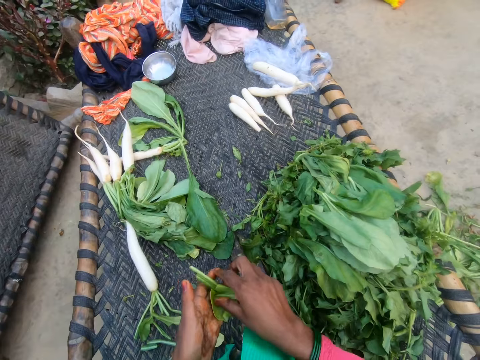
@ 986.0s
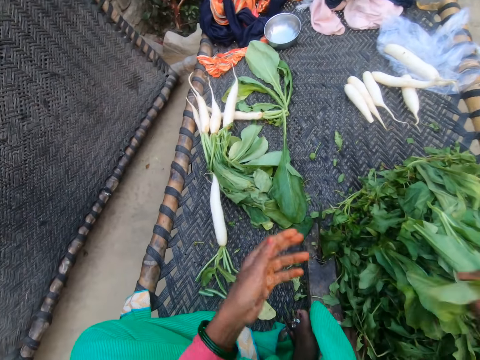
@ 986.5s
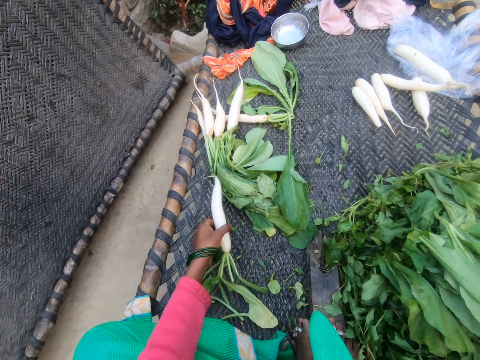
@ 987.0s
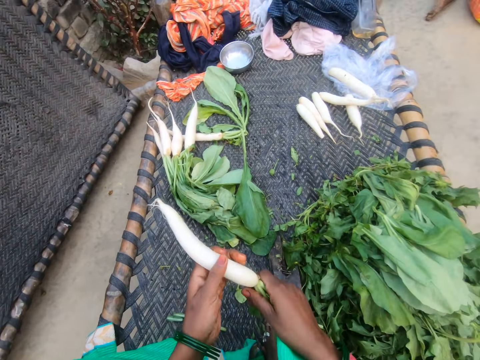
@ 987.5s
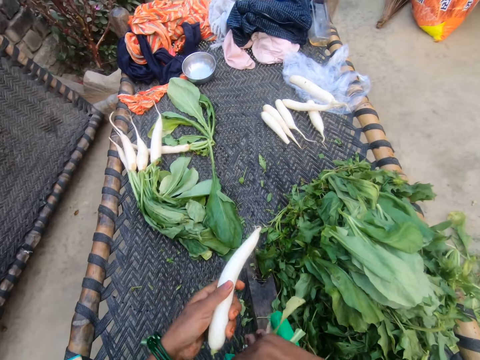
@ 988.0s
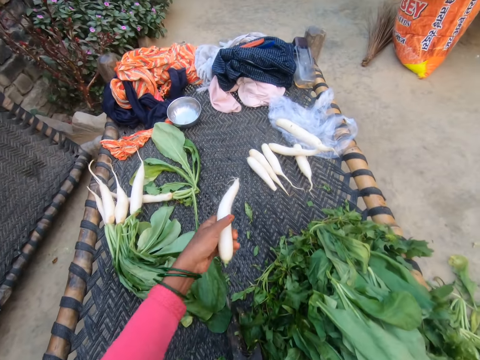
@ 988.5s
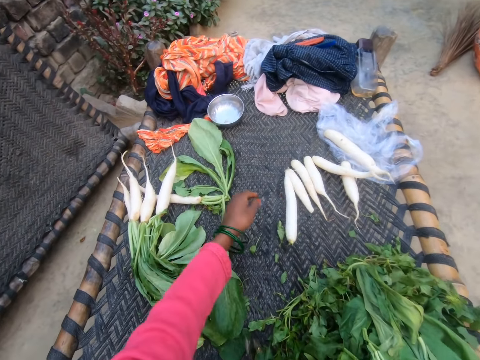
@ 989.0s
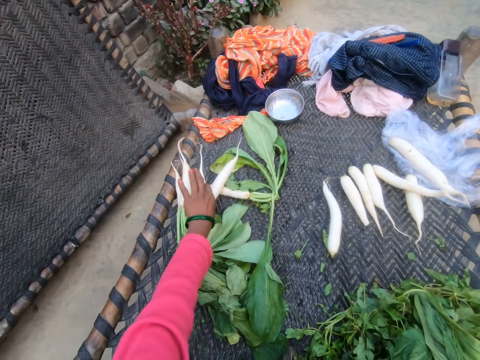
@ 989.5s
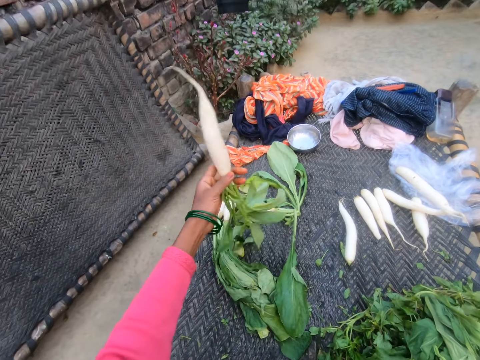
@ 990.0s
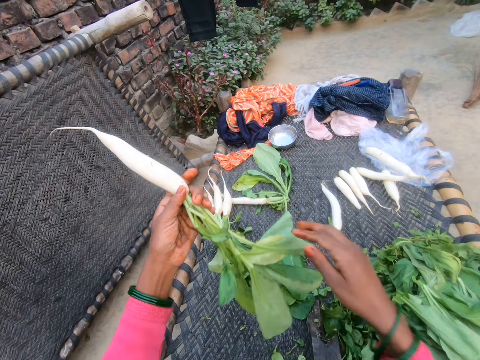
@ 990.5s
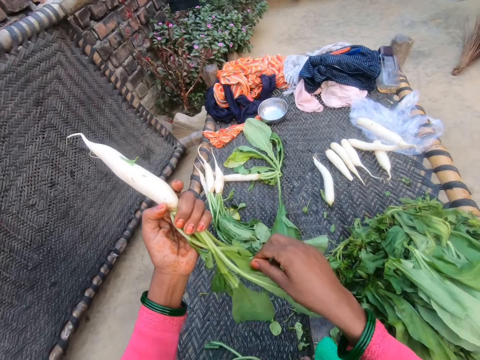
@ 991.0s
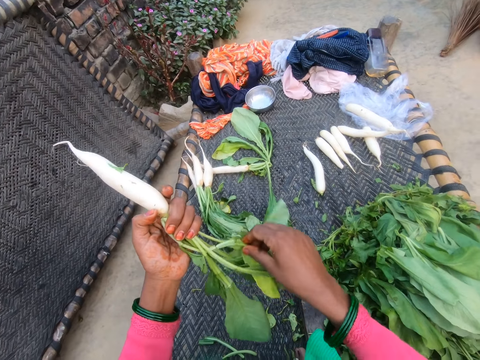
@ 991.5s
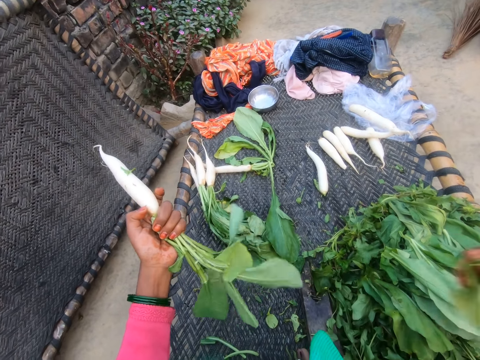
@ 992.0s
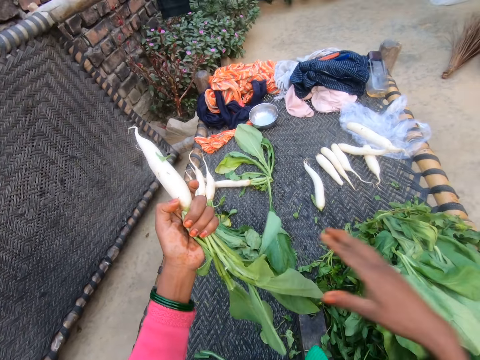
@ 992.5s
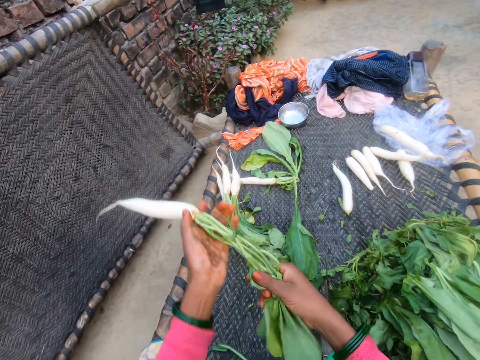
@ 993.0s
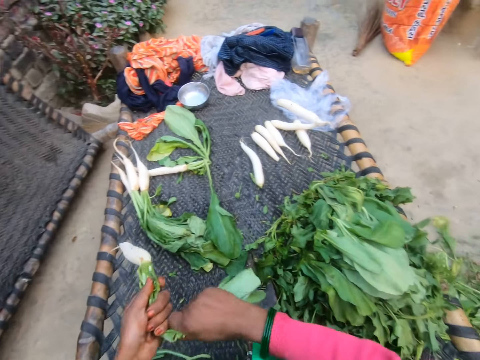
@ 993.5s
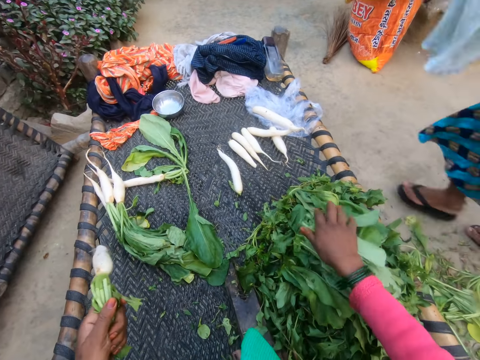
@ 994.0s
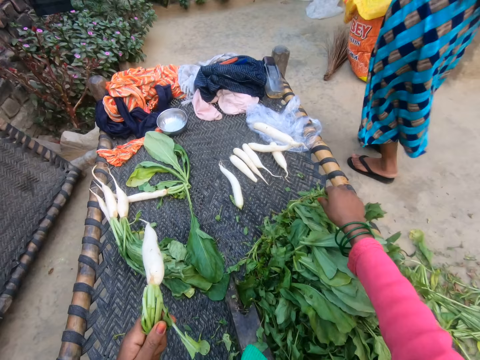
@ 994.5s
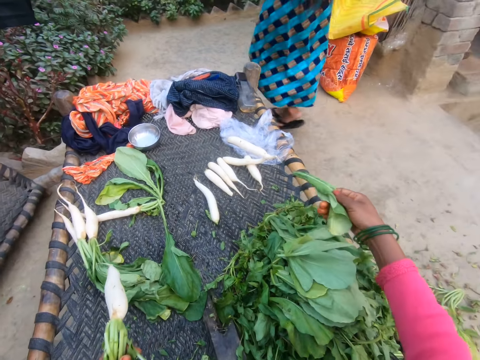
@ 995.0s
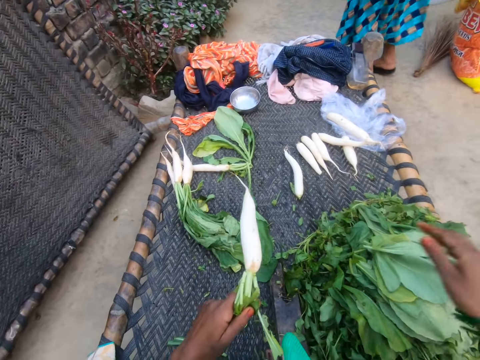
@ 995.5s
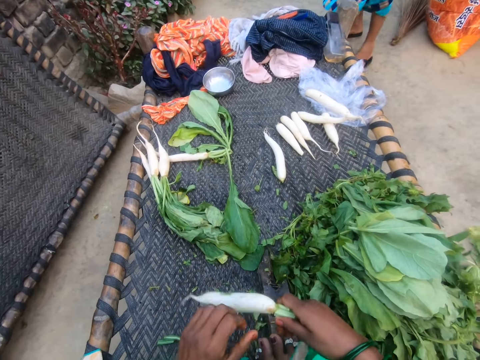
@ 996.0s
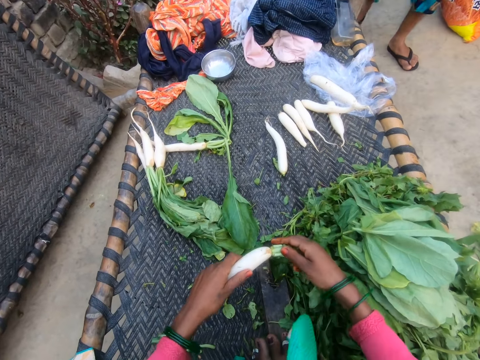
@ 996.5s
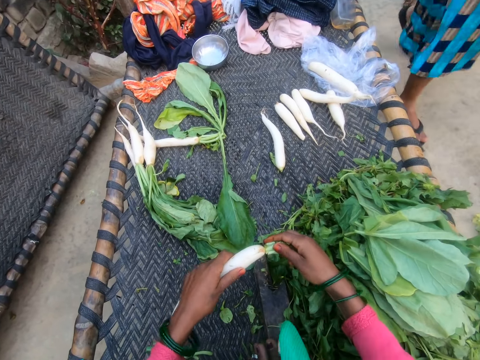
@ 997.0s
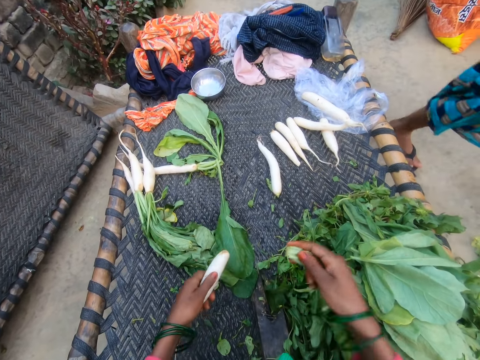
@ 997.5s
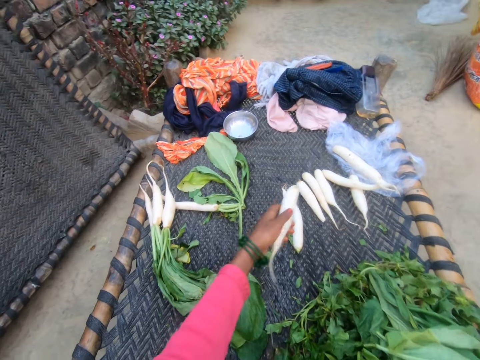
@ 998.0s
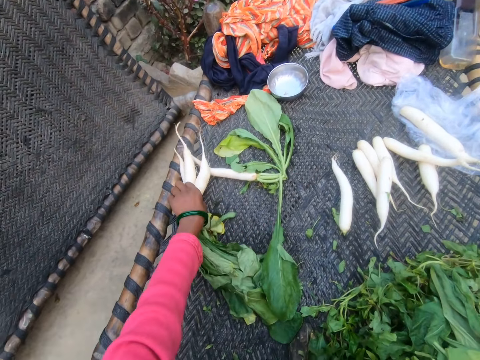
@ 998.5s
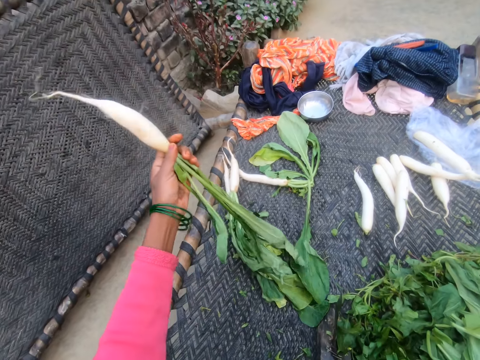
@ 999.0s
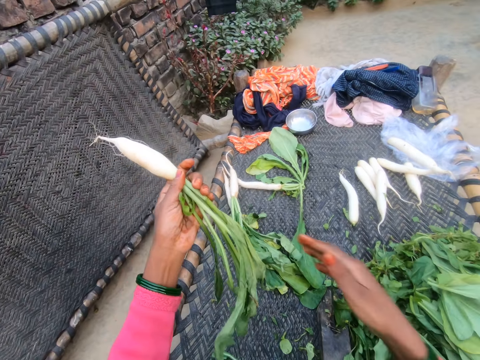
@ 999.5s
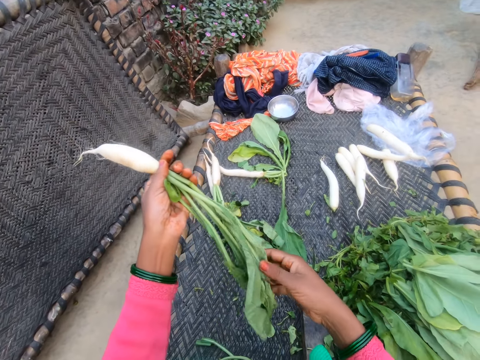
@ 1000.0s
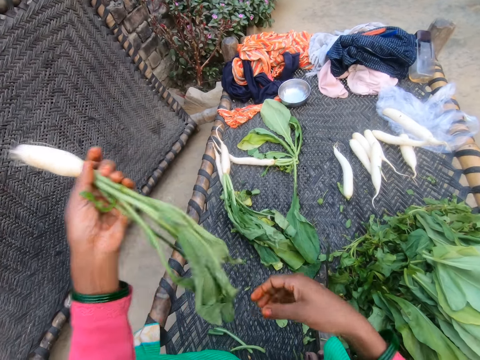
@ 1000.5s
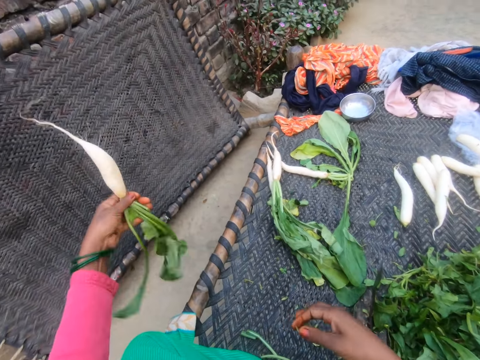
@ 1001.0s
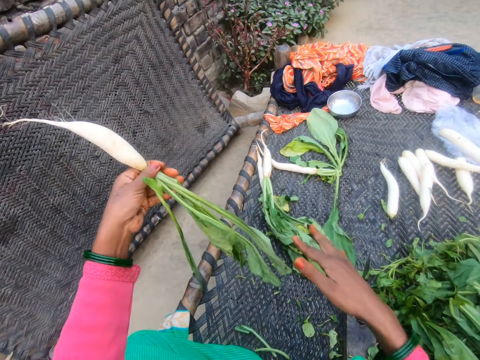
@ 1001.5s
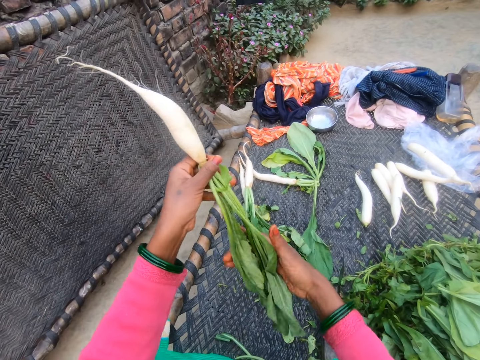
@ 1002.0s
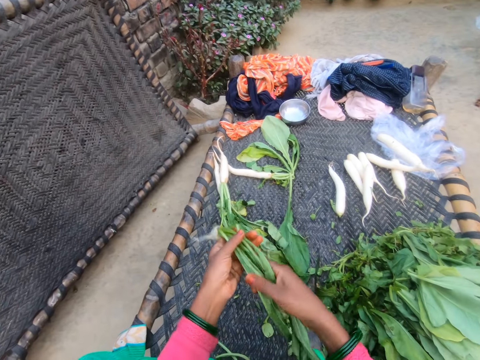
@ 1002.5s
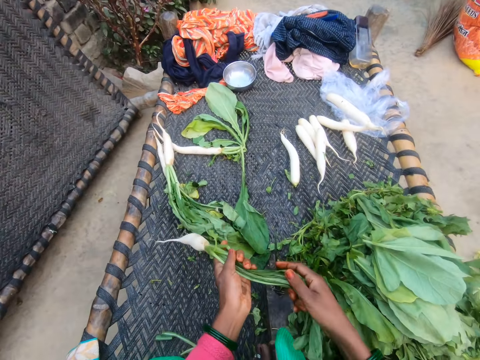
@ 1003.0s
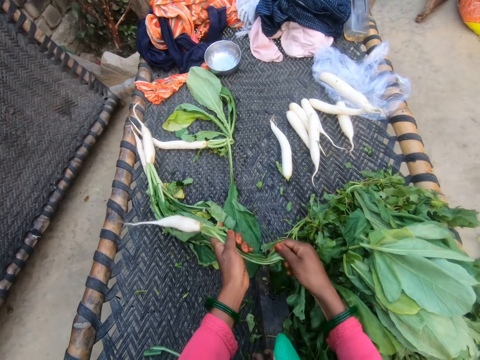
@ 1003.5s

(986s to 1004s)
The camera wearer drops the plucked daikon radish or white carrot leaves on a heap of leaves. They pick the daikon radish and hold the daikon radish. They cut the stalk from the daikon radish, drop the separated stalk, and put the daikon radish on the table. They pick another daikon radish and hold the daikon radish. They remove the leaves from the daikon radish and cut the leaves from the daikon radish. They drop the plucked leaves on the heap of leaves. They hold the daikon radish. They cut the stalk from the daikon radish, drop the separated stalk, and put the daikon radish on the table. They pick another daikon radish and hold the daikon radish. They shake the daikon radish and hold the daikon radish. They pluck the leaves of the white carrot.

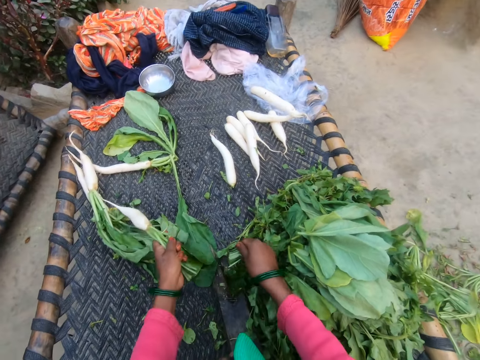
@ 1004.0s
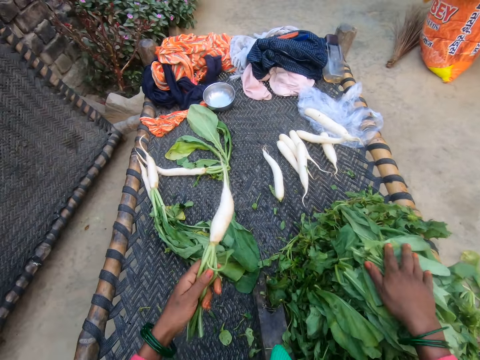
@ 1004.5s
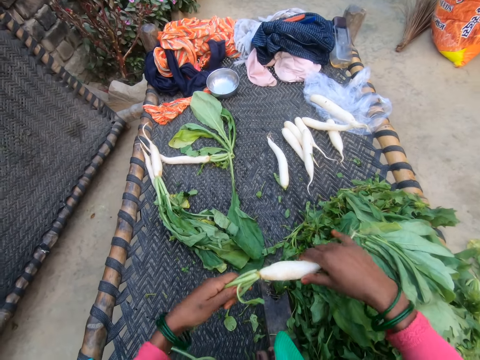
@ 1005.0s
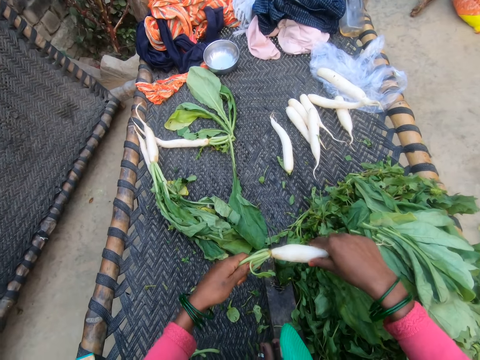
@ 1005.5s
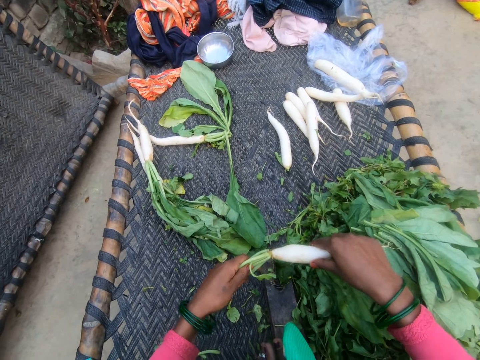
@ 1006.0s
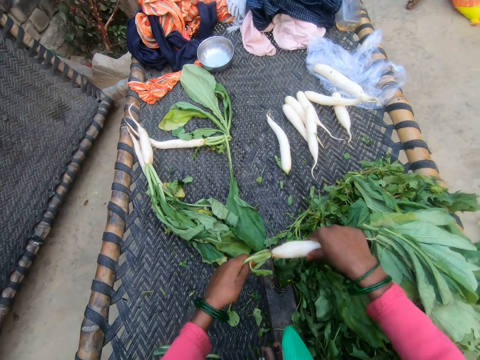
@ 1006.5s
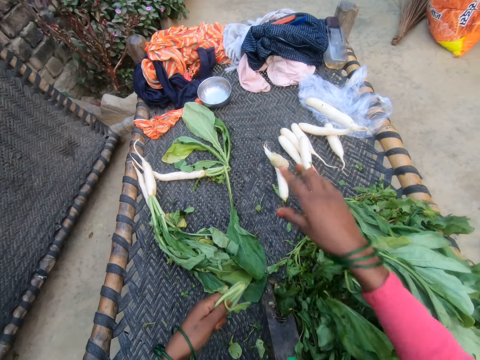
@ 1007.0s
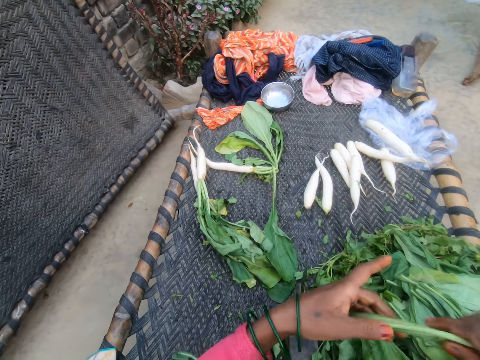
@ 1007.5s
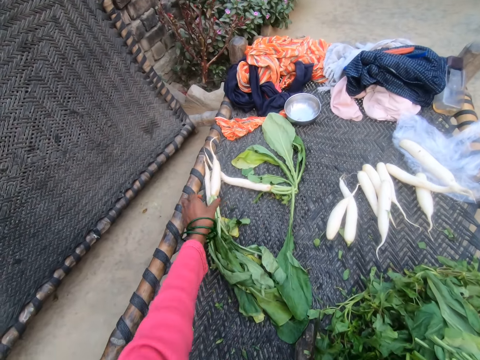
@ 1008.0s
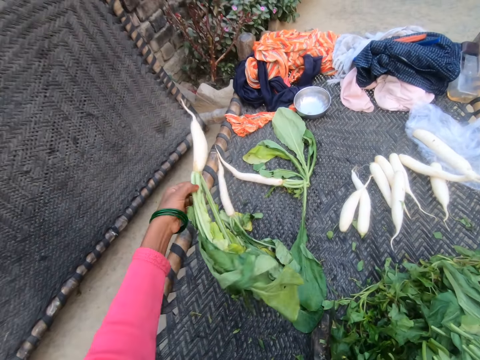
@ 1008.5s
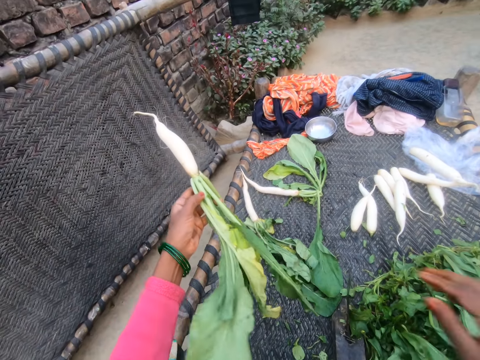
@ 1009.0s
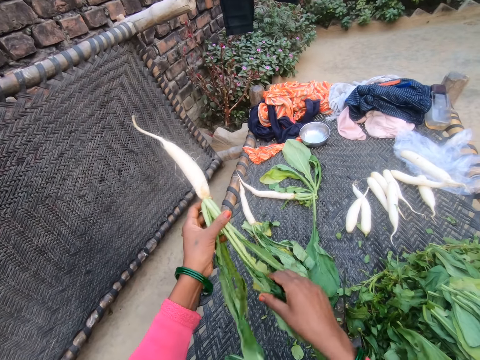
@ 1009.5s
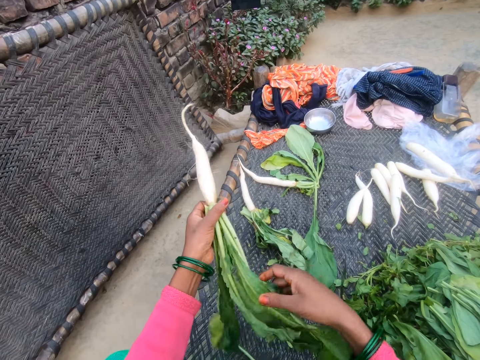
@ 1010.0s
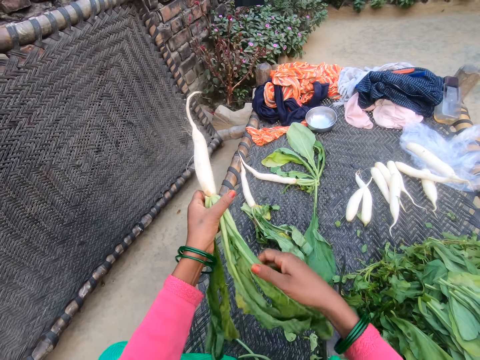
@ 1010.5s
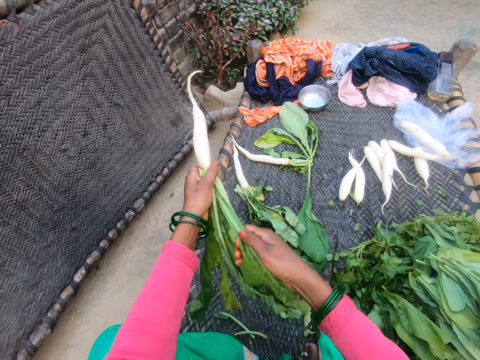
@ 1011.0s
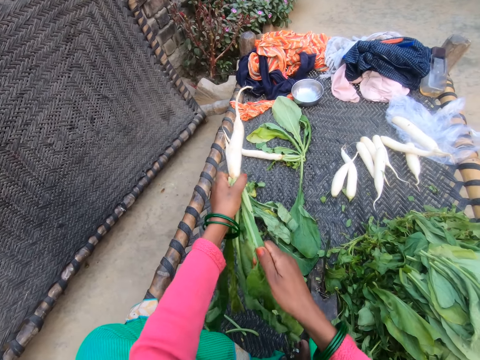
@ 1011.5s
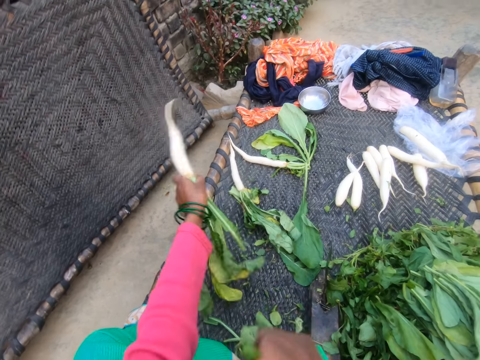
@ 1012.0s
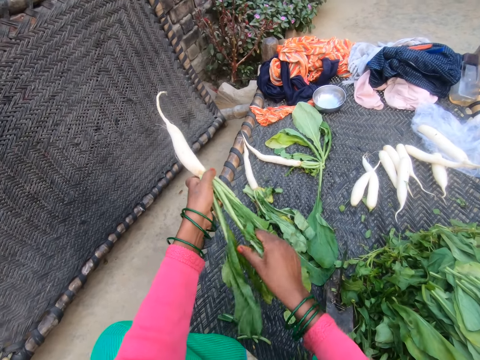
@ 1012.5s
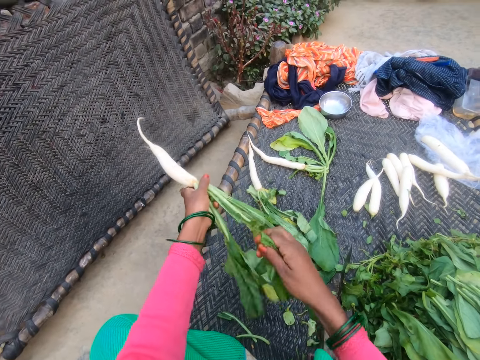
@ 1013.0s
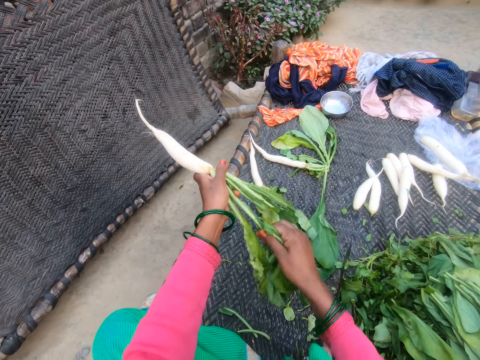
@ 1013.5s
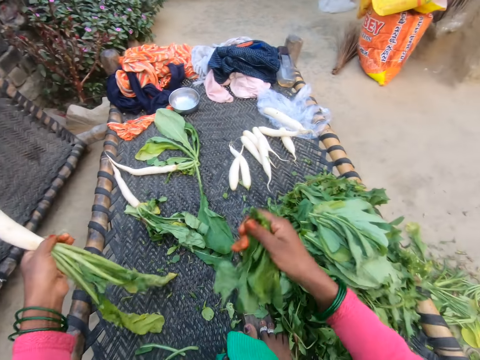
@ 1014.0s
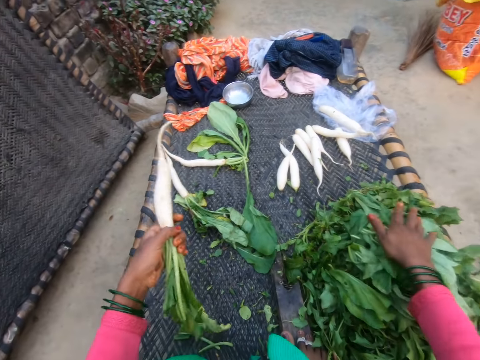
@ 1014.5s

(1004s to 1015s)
The camera wearer cuts the daikon radish leaves. They drop the plucked daikon radish leaves on a heap of leaves. They hold the daikon radish. They cut the stalk from the daikon radish and put the daikon radish on the table. They hold the daikon radish stalk and drop the separated stalk. They pick another daikon radish and hold the daikon radish. They remove the leaves from the daikon radish. They drop the plucked leaves on the heap of leaves.
